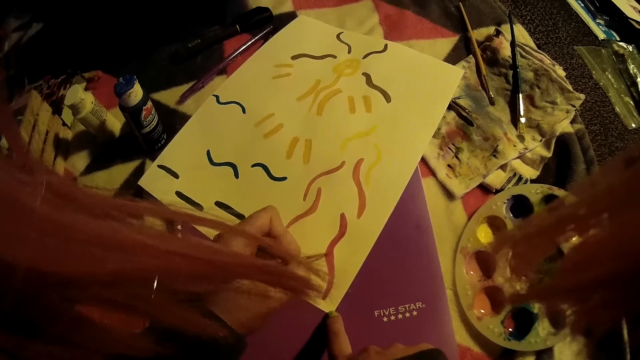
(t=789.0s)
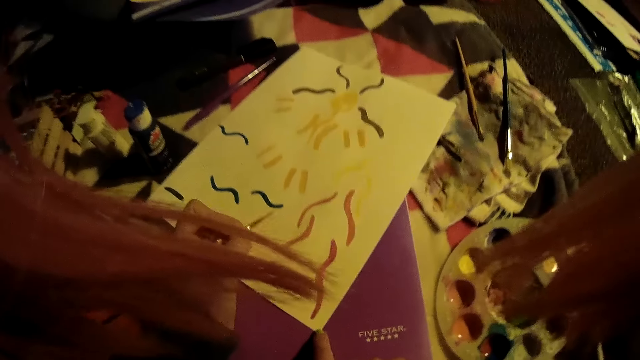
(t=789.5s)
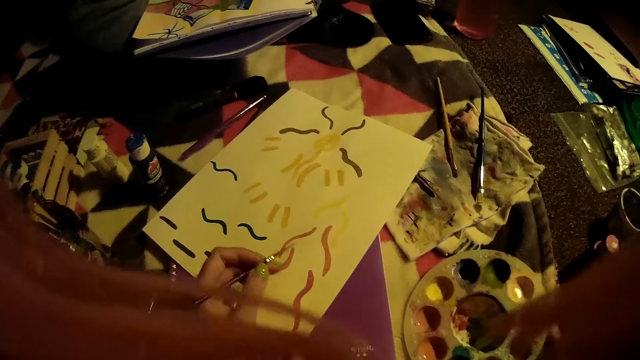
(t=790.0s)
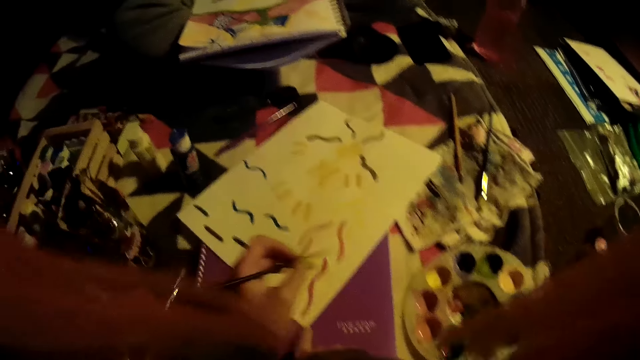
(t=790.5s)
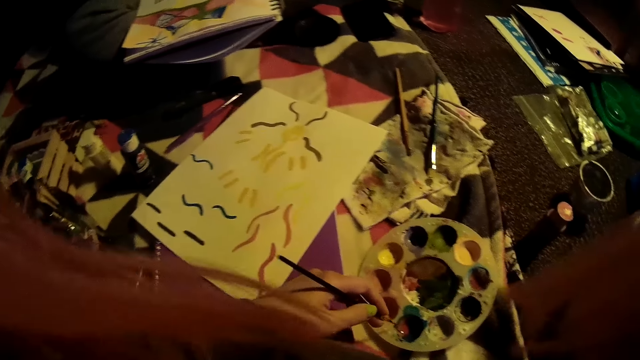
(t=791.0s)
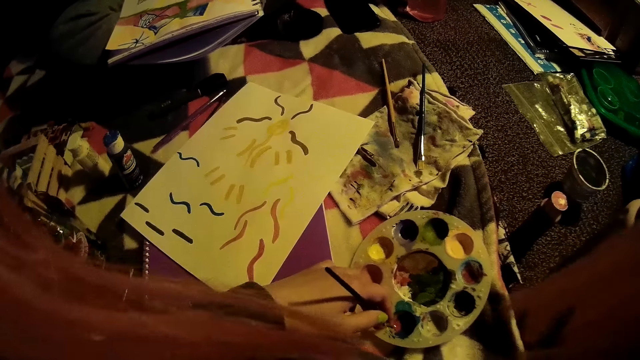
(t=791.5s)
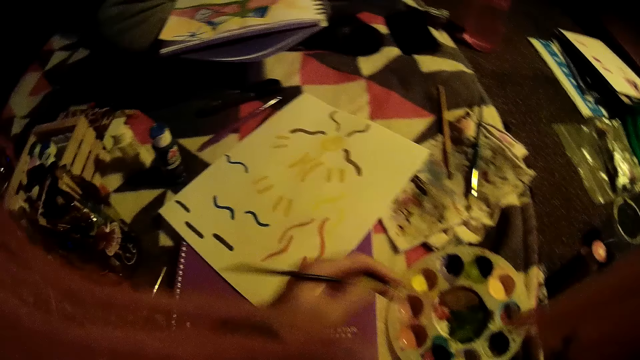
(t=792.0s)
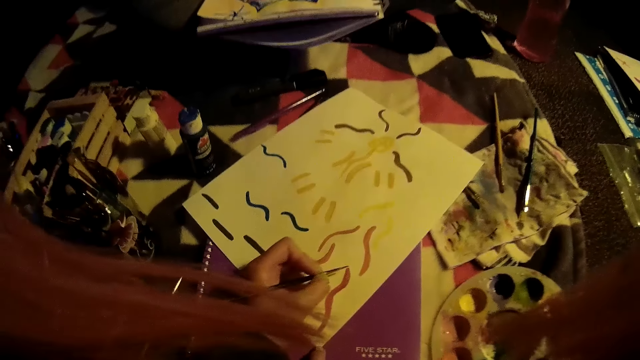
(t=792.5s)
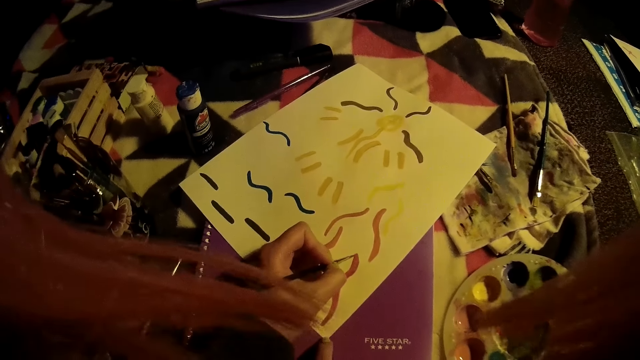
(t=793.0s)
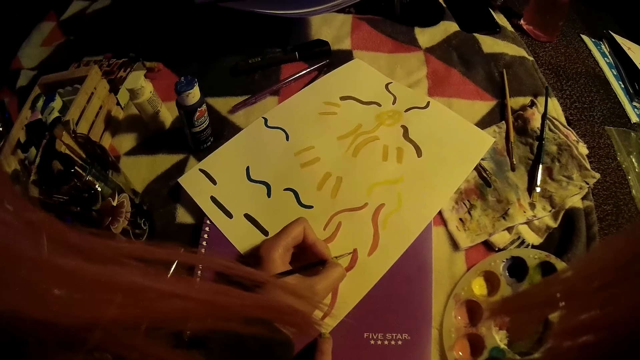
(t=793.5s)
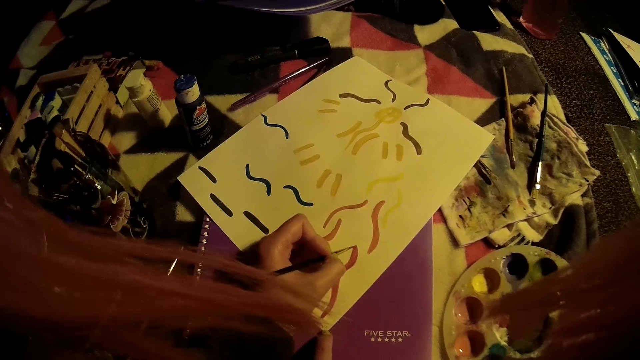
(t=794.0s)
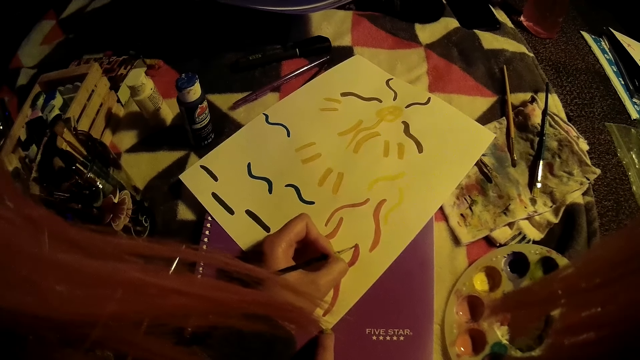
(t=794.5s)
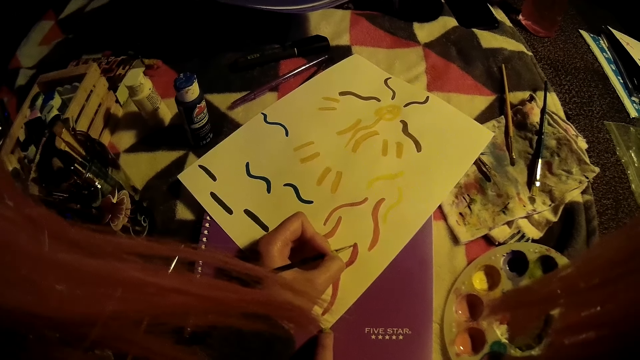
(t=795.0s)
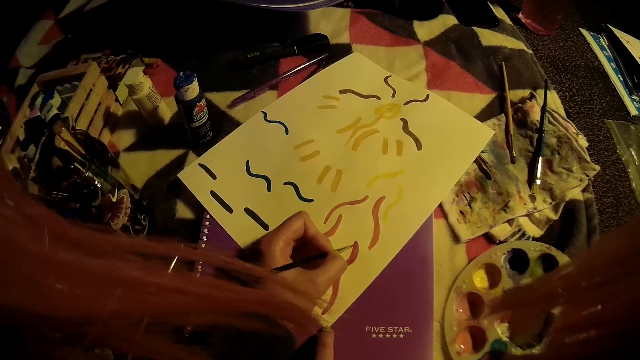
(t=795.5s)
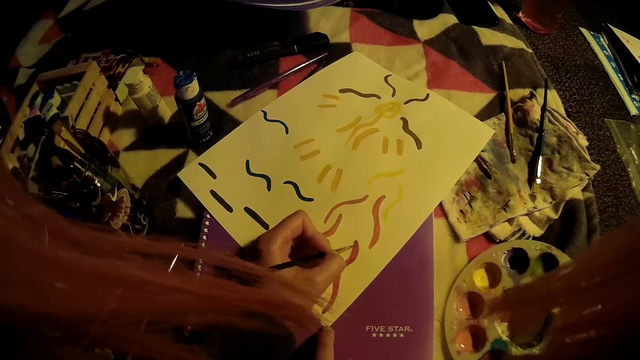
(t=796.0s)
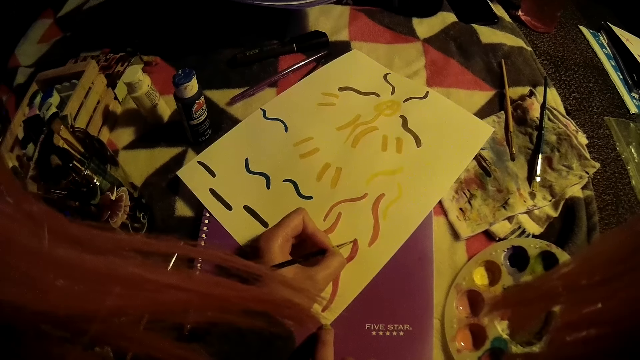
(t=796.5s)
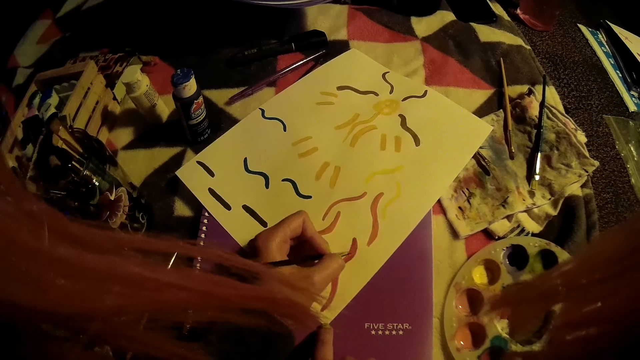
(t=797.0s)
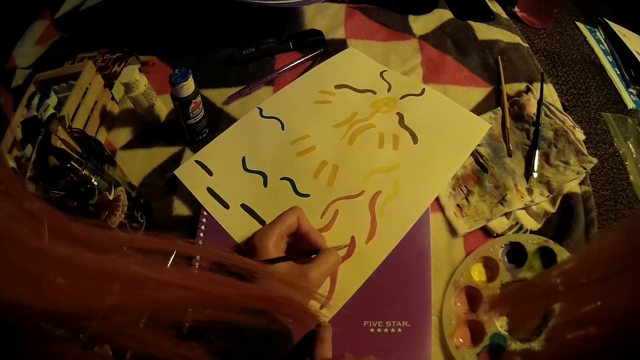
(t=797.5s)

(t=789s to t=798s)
The camera wearer dips the paint brush into the paint palette with her left hand. She draws on the paper with her left hand.

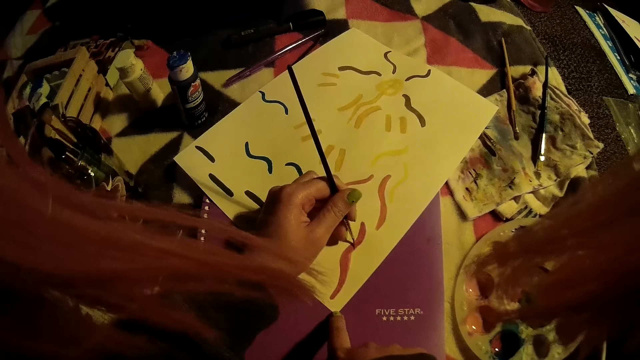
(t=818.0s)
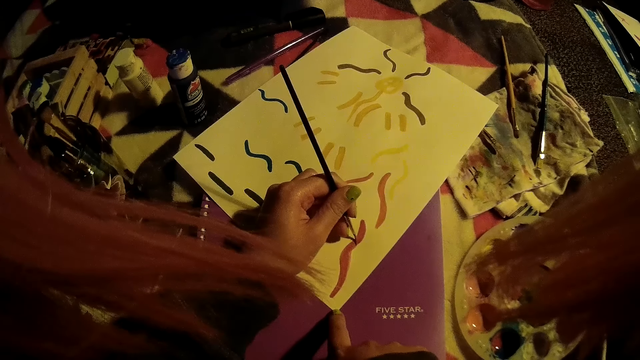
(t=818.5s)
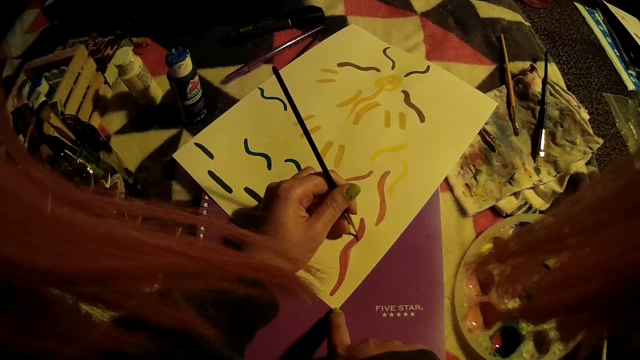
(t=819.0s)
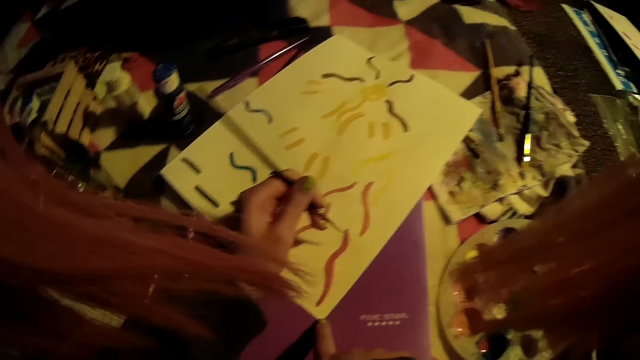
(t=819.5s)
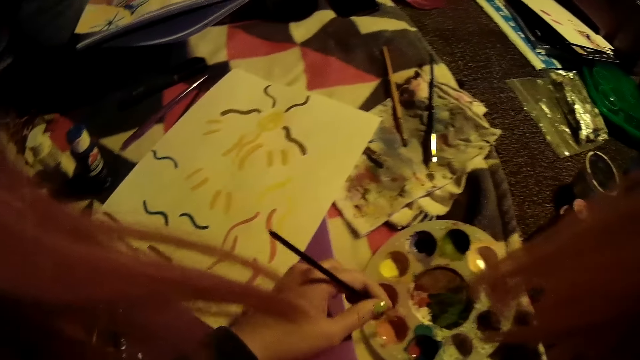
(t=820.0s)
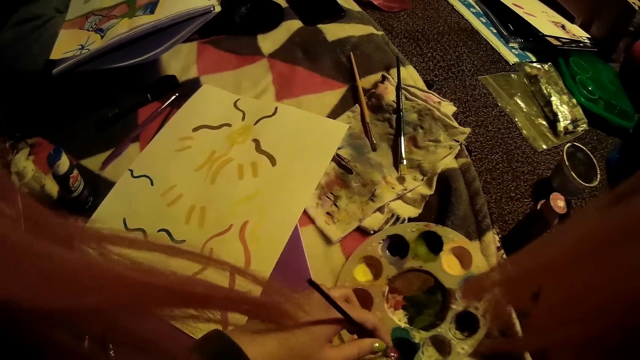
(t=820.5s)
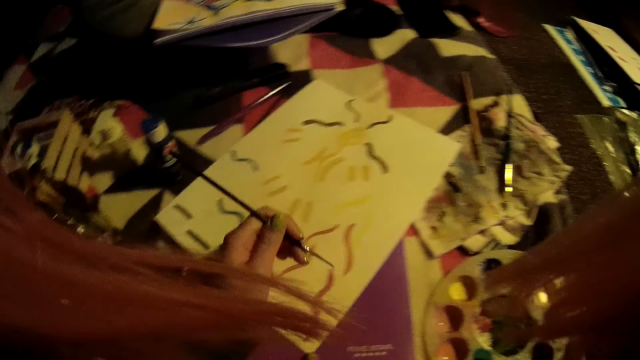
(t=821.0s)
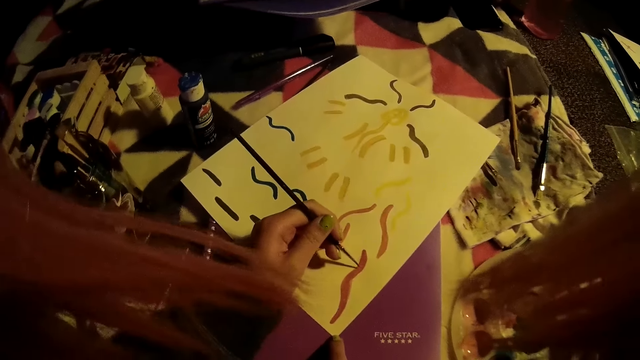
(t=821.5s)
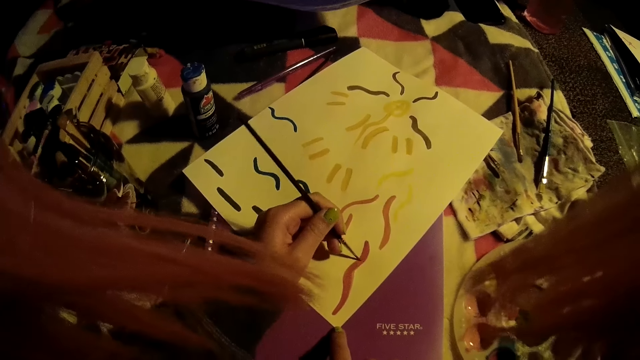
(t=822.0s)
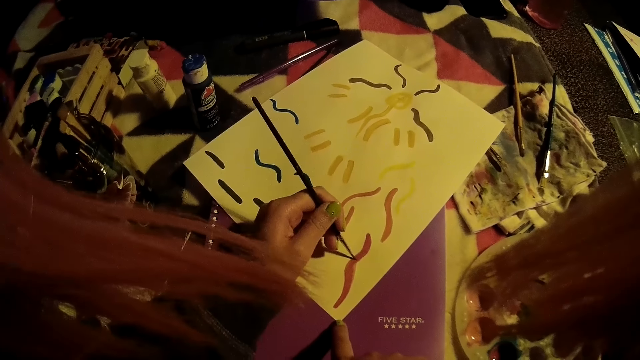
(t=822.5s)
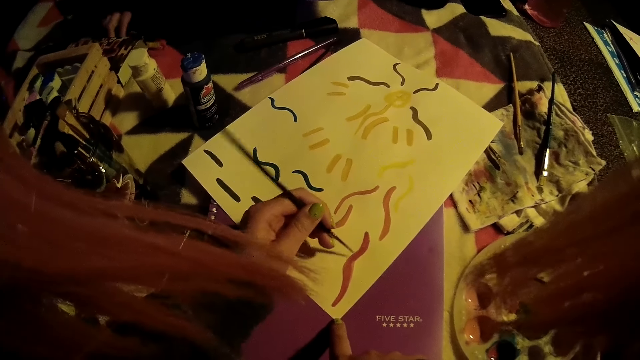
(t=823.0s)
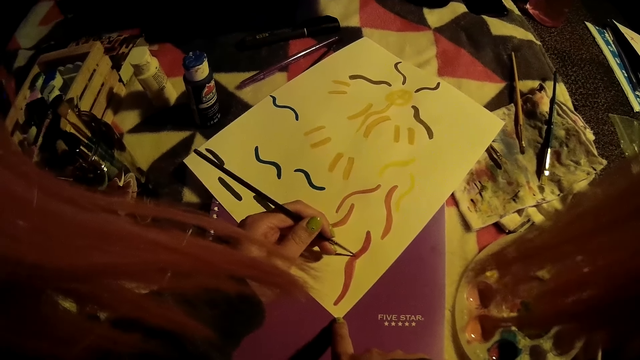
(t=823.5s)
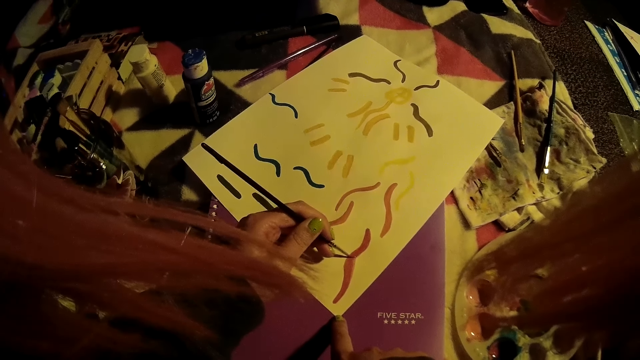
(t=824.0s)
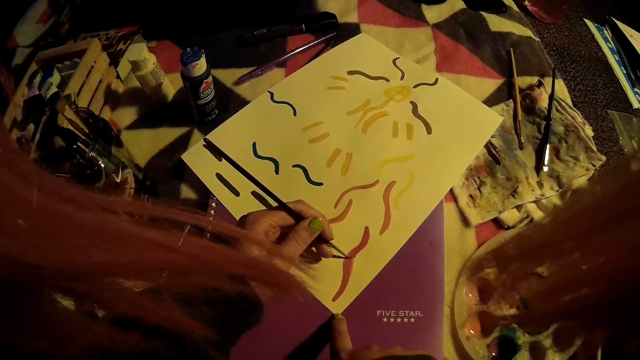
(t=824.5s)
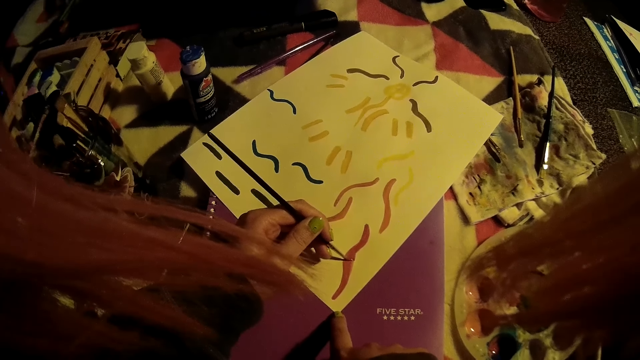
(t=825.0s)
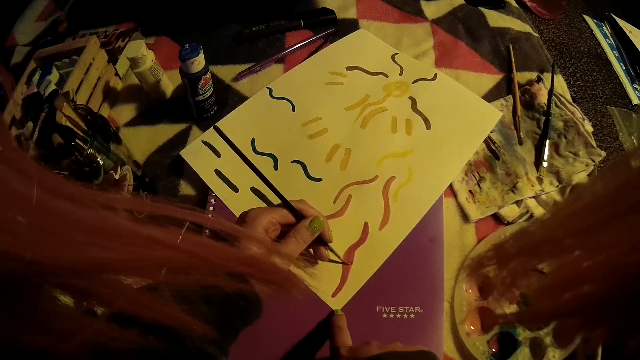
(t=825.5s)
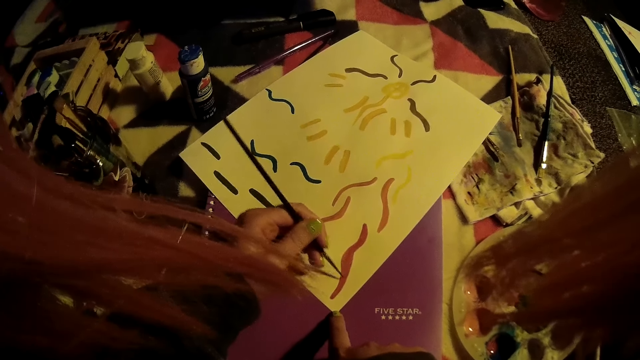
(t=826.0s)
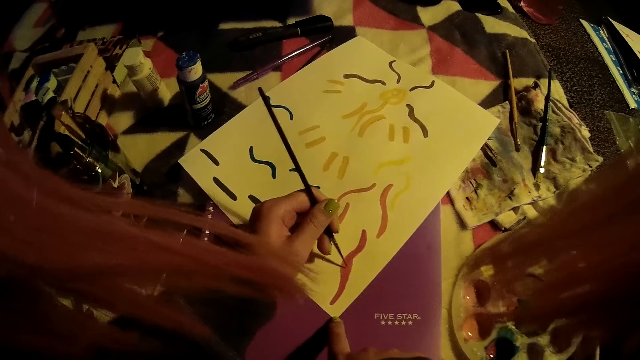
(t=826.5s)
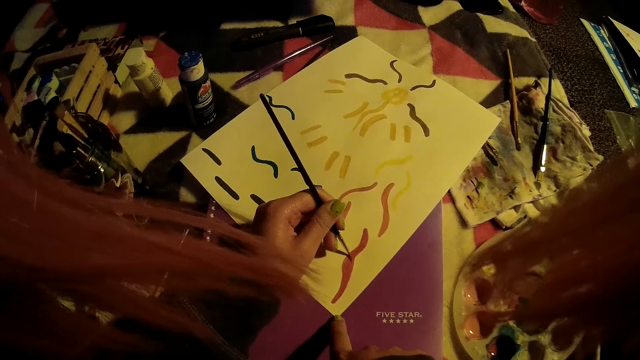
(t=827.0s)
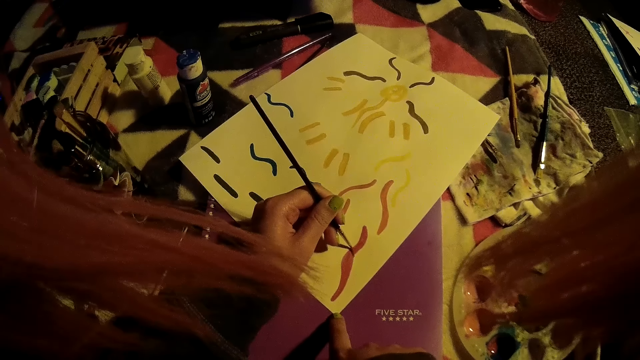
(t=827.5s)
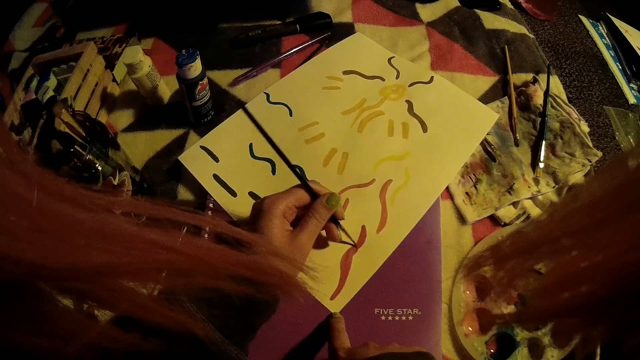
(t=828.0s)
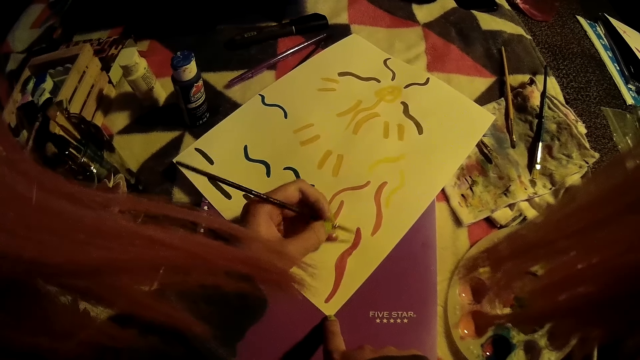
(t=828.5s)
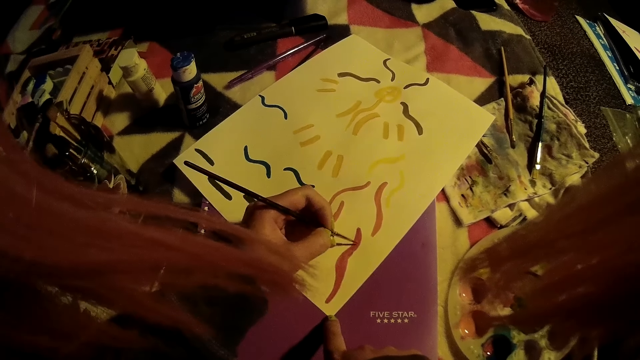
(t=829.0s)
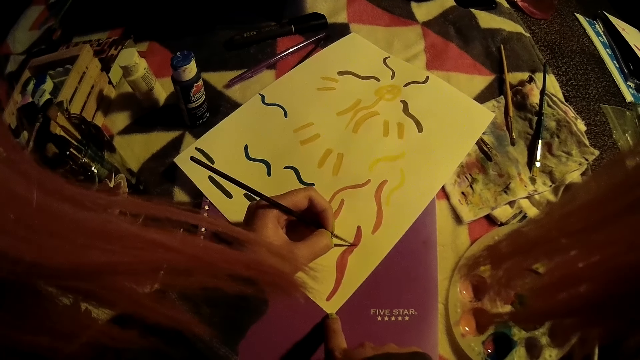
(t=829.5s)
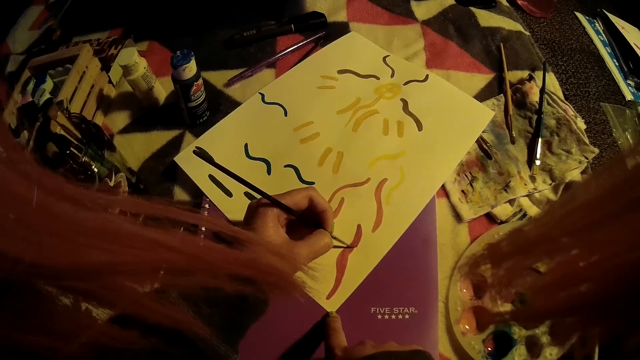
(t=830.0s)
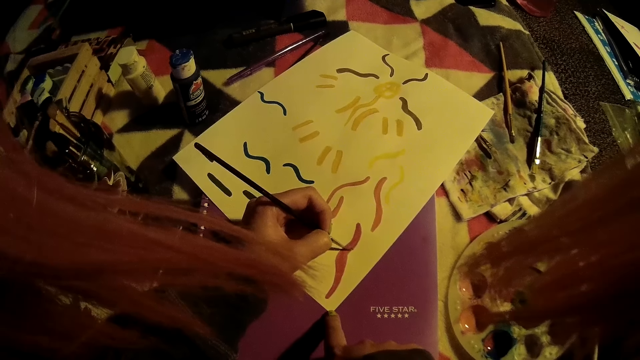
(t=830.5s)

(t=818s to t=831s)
The camera wearer dips the paint brush into the paint palette with her left hand. She draws on the paper with her left hand.
